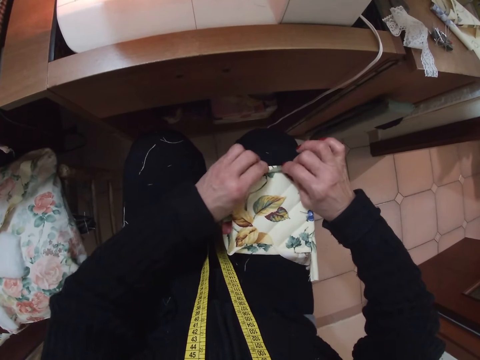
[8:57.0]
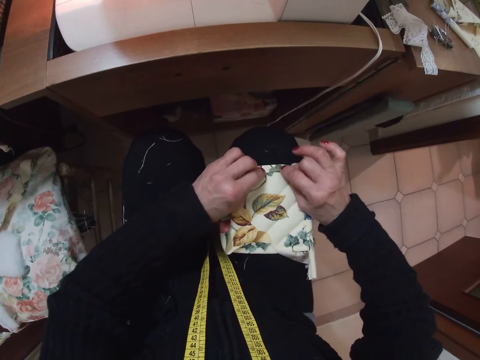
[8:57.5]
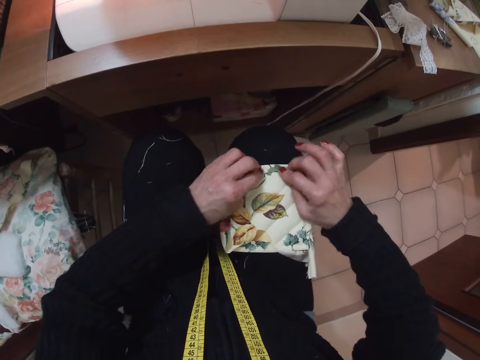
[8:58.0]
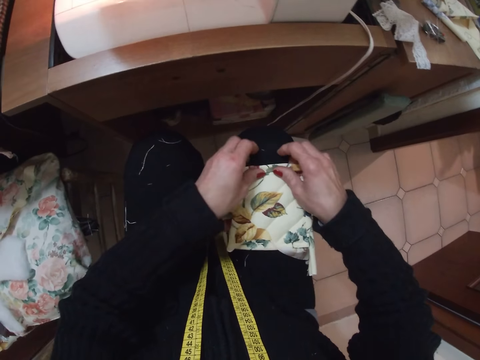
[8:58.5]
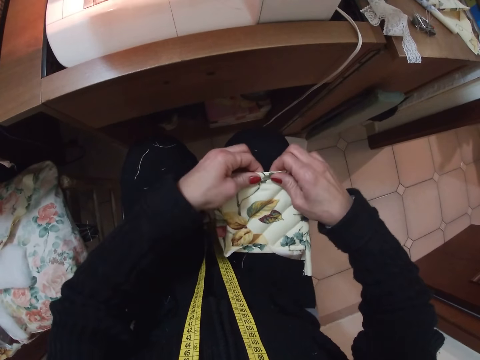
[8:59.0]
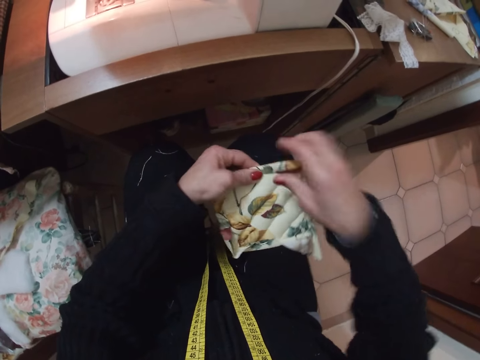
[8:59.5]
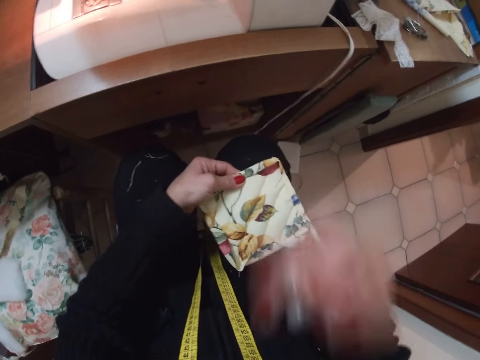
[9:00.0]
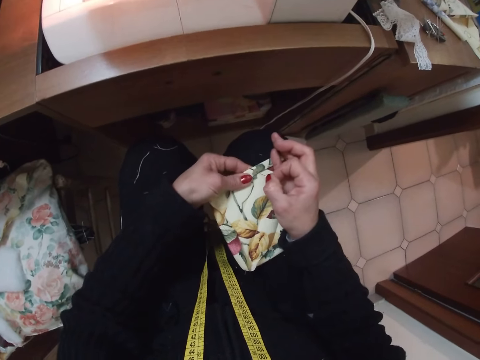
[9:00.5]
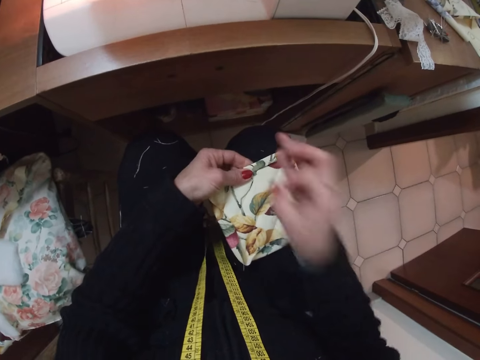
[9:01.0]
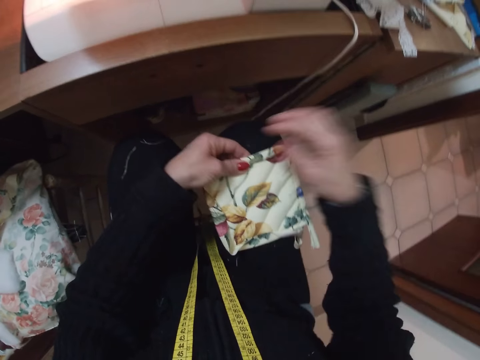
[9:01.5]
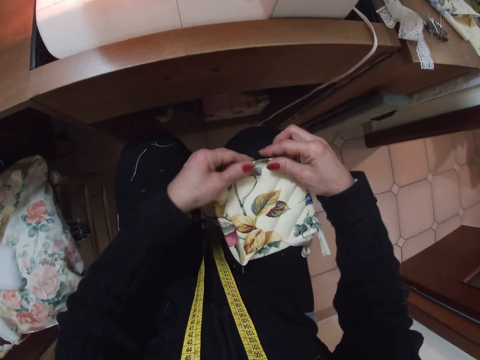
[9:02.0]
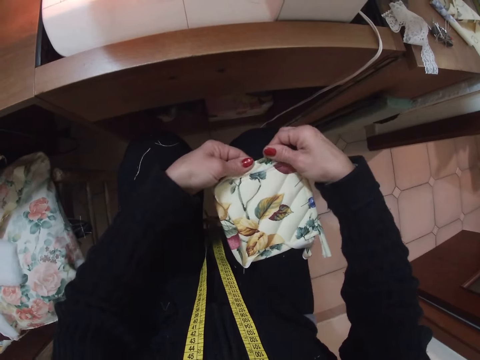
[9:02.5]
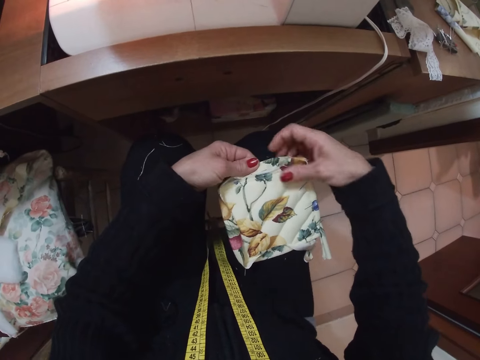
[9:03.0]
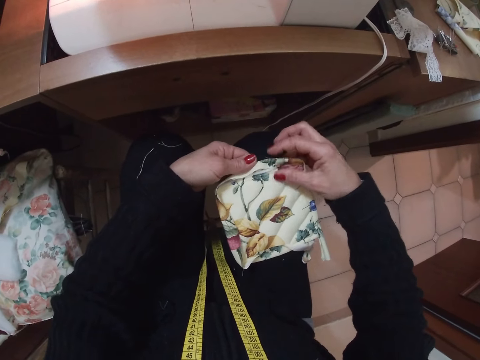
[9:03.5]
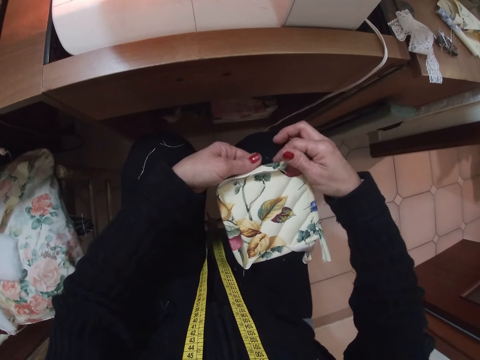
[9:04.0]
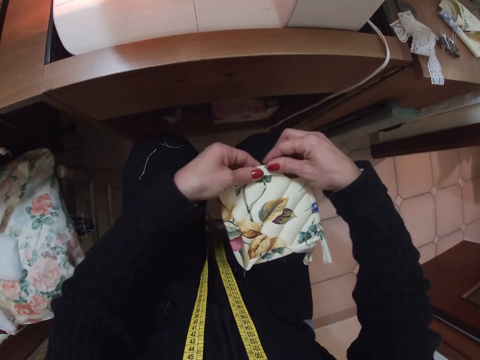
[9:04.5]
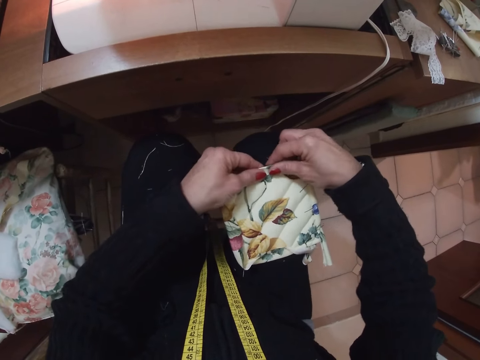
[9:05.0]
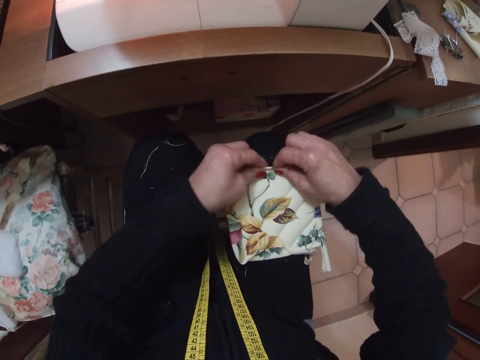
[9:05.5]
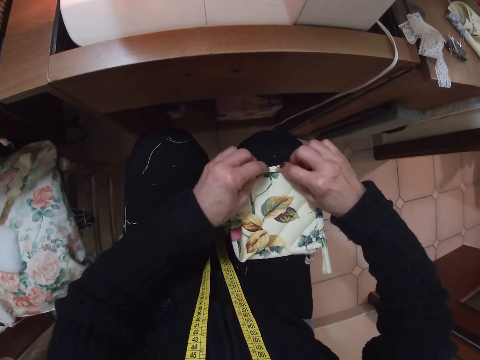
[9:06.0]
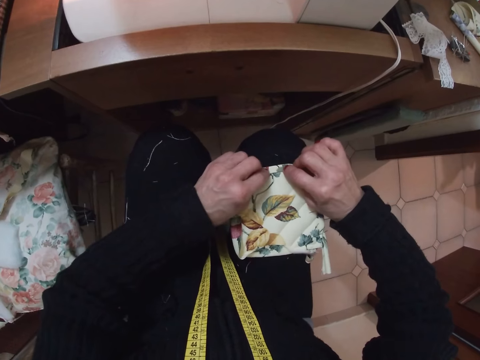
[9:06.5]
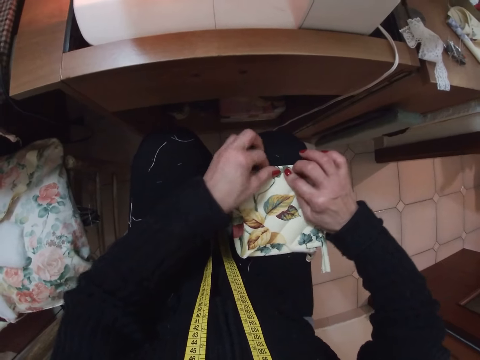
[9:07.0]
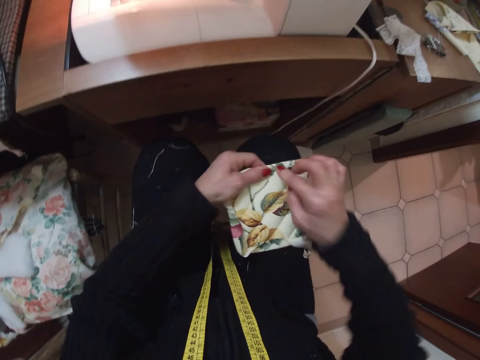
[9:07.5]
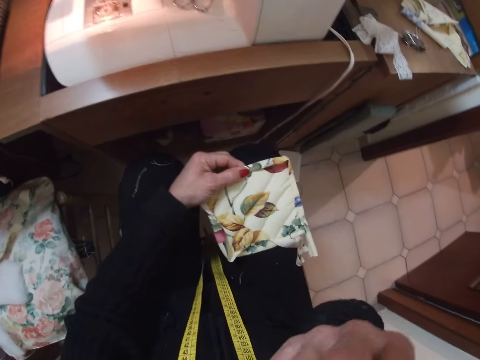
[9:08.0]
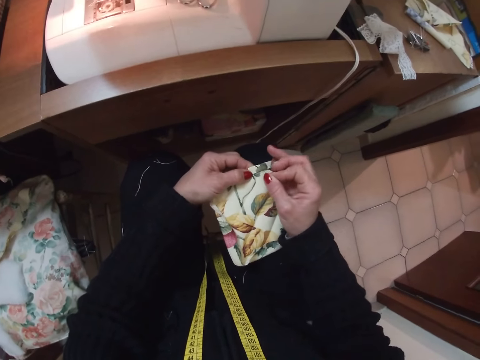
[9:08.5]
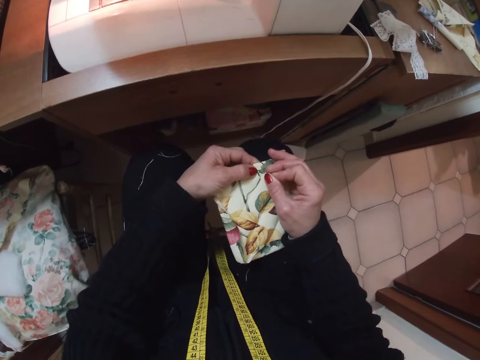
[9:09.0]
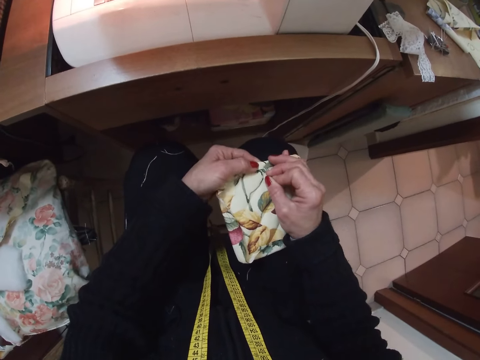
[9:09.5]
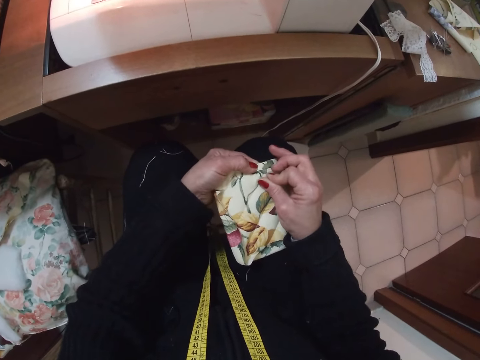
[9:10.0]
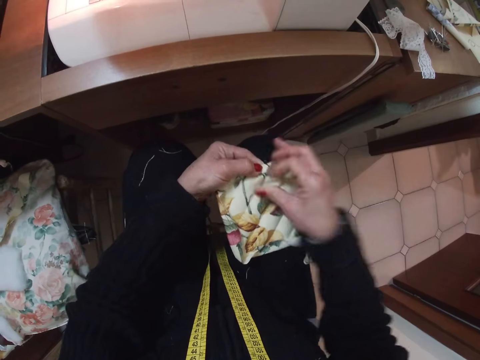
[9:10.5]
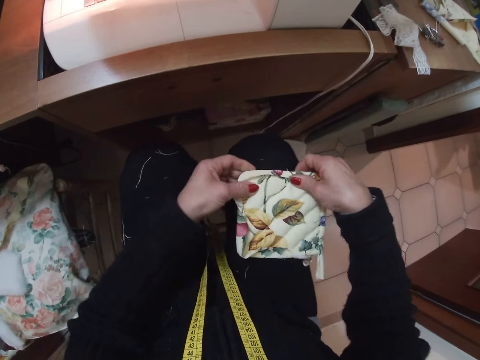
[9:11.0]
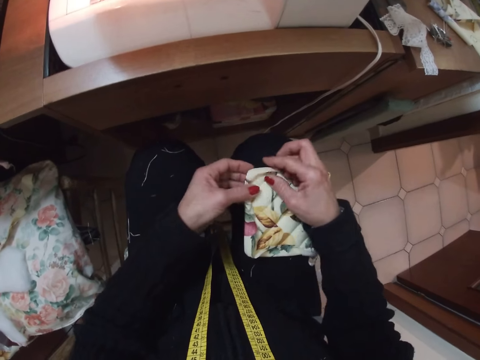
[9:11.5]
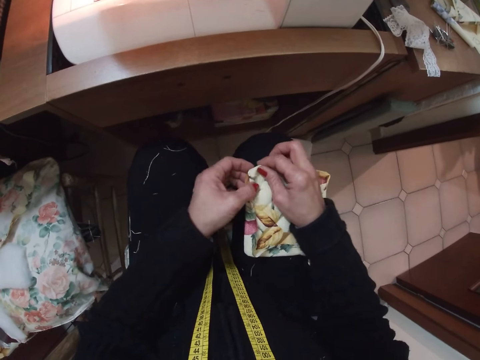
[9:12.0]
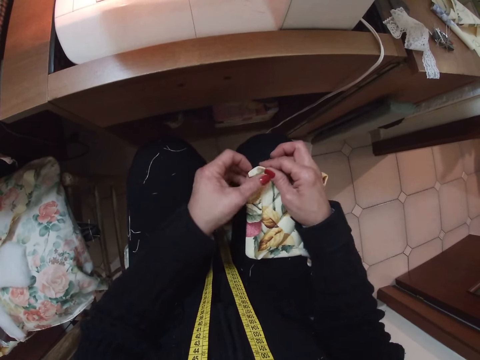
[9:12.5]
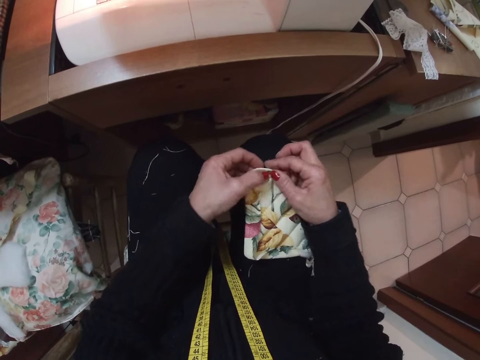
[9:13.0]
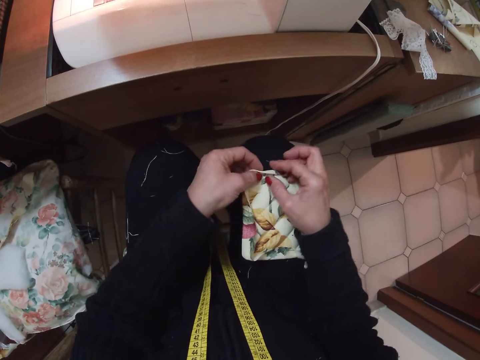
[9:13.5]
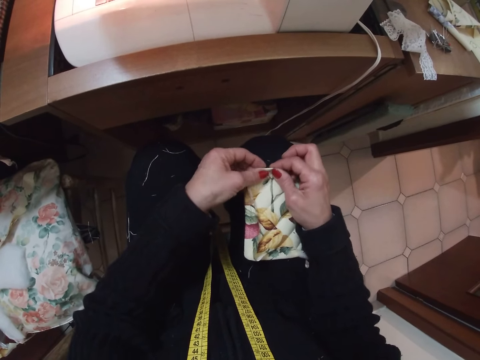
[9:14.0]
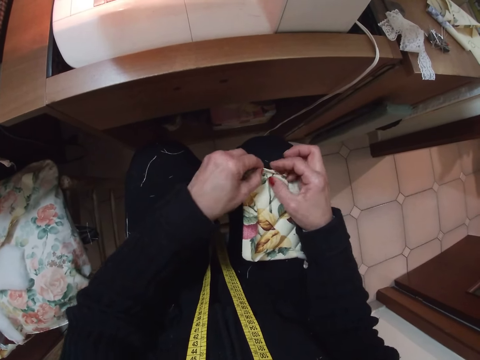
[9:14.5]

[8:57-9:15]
The camera wearer moves the piece of cloth. She passes the piece of cloth to the left hand. She picks a needle or pin from her mouth with her right hand. She fixes the needle on the cloth with her right hand. She puts the pin on the mouth. She folds the piece of cloth. She adjusts the cloth with both hands. She picks a needle from her mouth with her right hand. She fixes the needle on the cloth with her right hand. She moves the piece of cloth. She adjusts the cloth with both hands. She folds the piece of cloth.

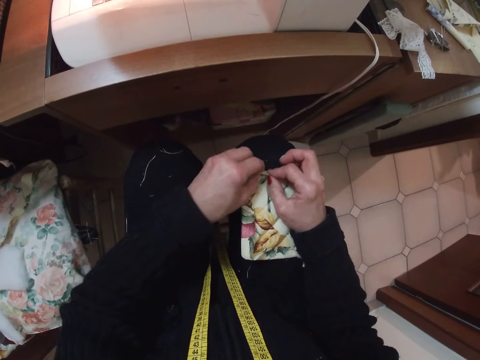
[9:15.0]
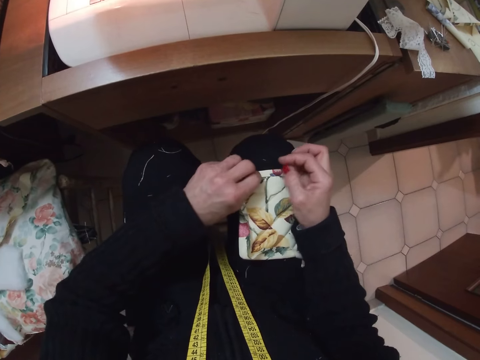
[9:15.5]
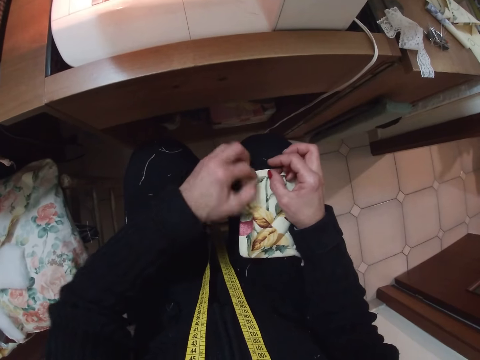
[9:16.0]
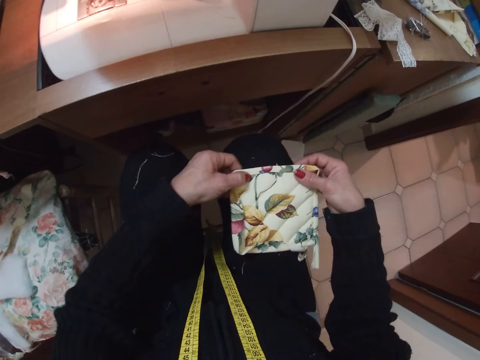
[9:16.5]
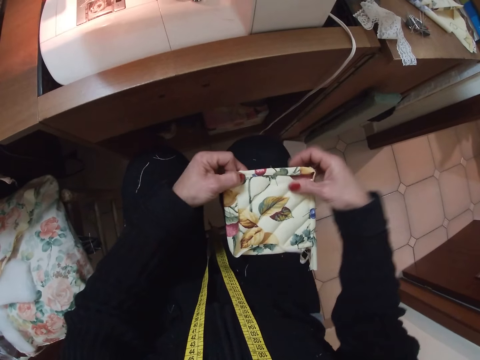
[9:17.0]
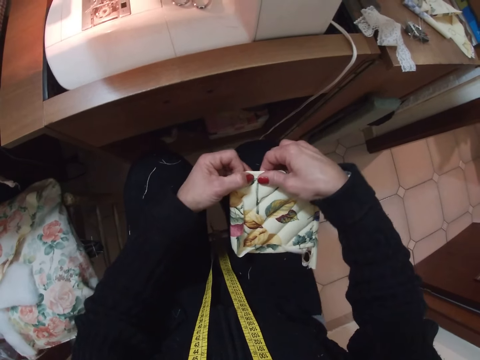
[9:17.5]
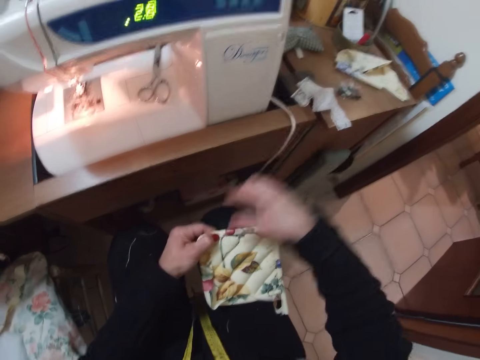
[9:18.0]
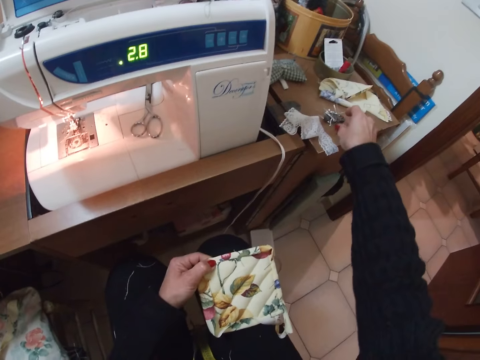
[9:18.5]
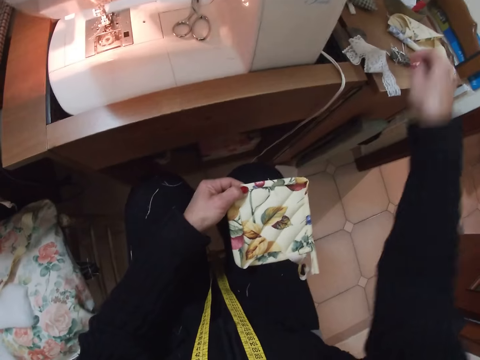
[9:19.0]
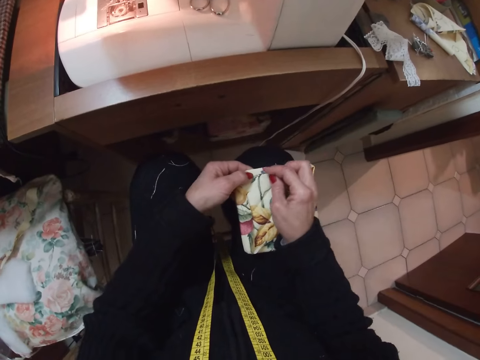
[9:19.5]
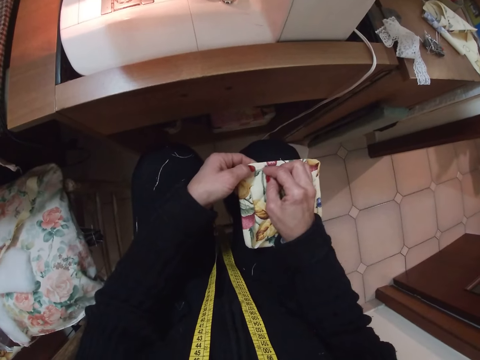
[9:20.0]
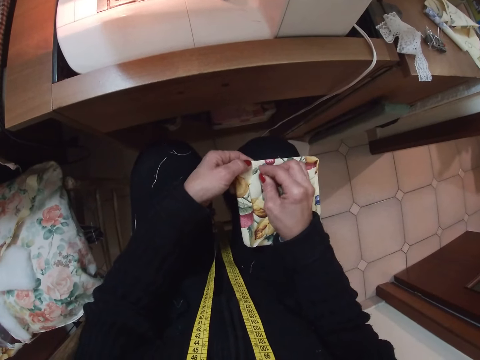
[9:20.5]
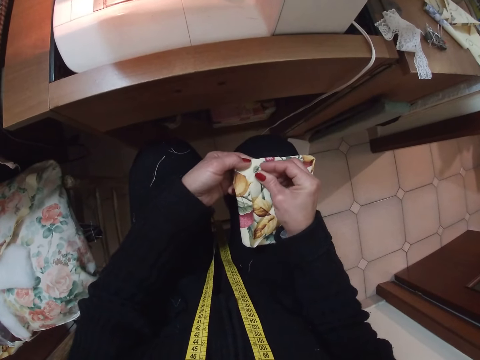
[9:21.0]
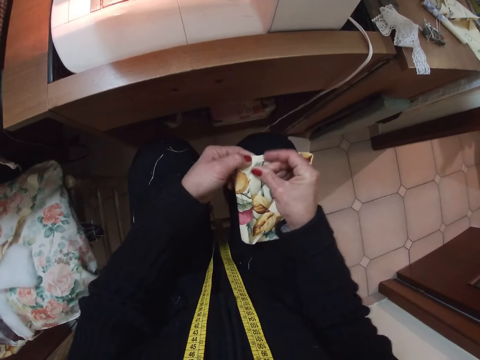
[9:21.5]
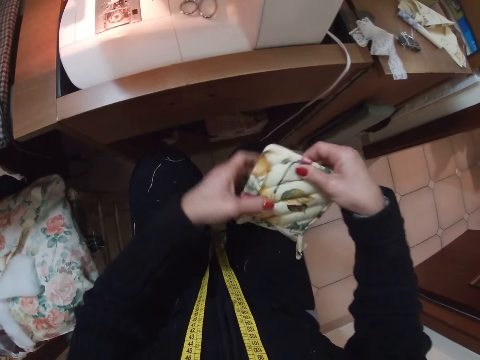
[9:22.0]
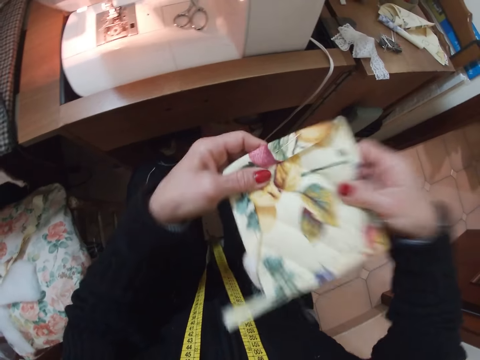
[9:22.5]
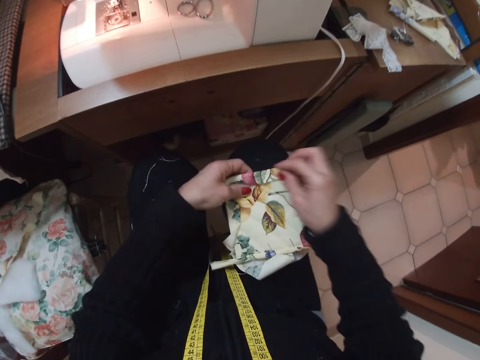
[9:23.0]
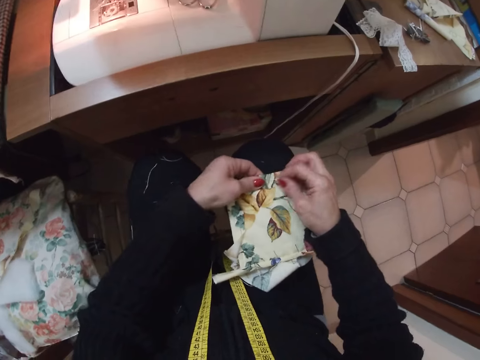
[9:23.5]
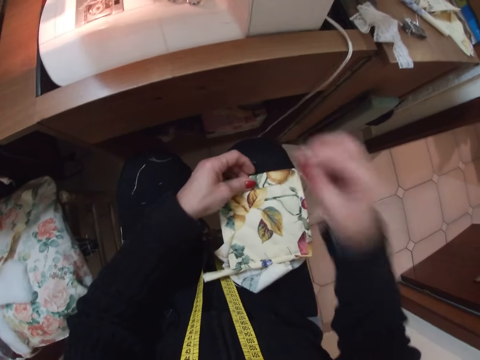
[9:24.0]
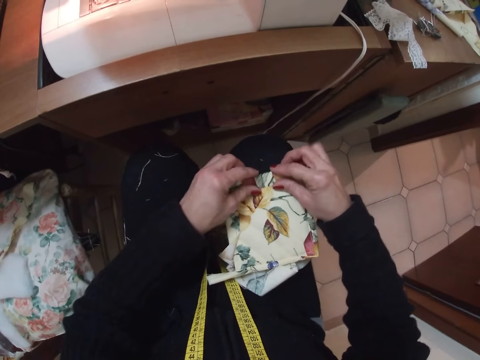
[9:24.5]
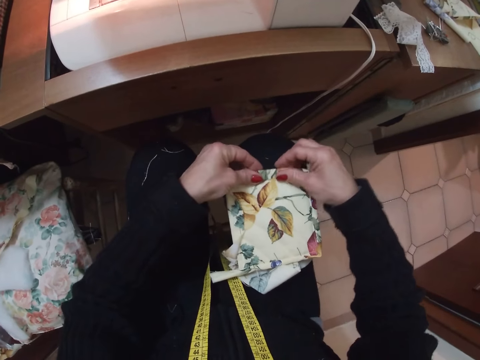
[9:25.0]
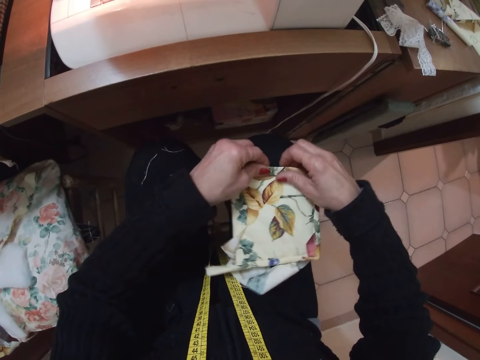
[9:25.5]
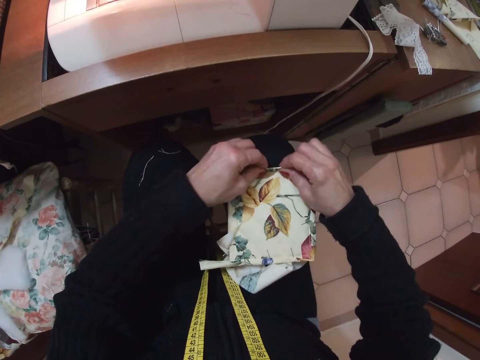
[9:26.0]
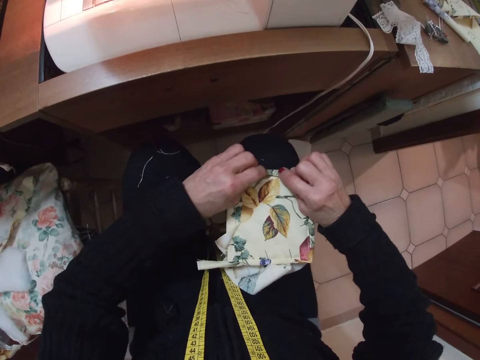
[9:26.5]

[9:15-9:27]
The camera wearer picks a needle from the table with her right hand. She fixes the needle on the cloth with her right hand. She adjusts the cloth with both hands. She lifts the fabric. She places the fabric on her thigh. She removes a needle or pin from the fabric. She places the pin on her mouth with her right hand. She adjusts the cloth with both hands. She folds the edge of the fabric.
